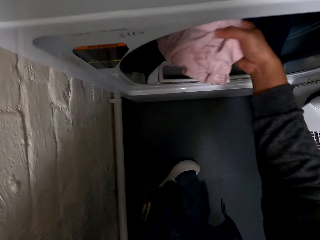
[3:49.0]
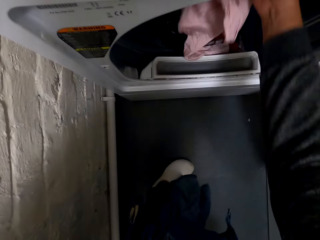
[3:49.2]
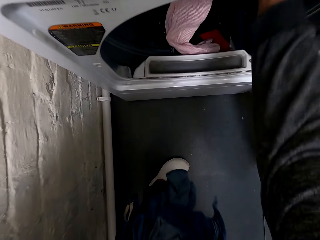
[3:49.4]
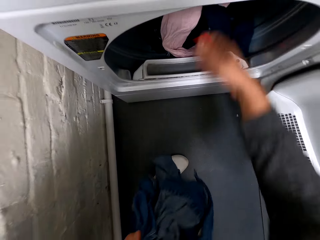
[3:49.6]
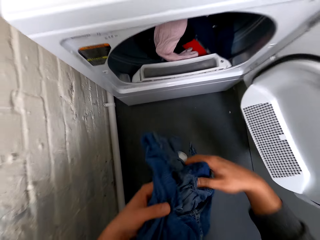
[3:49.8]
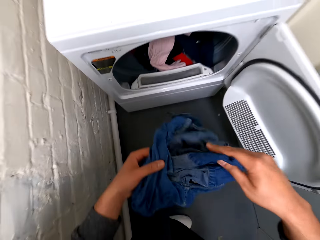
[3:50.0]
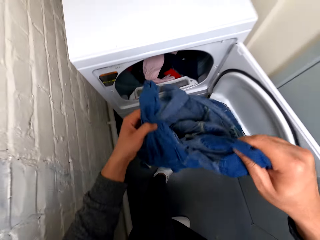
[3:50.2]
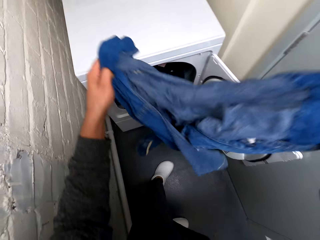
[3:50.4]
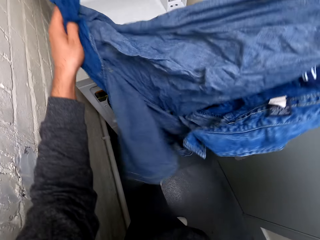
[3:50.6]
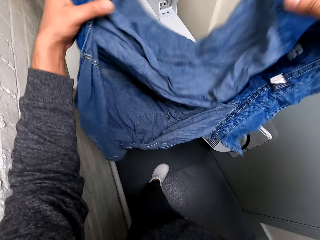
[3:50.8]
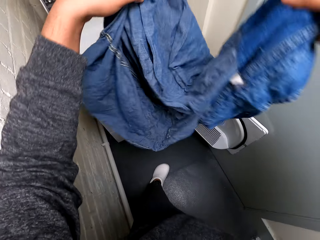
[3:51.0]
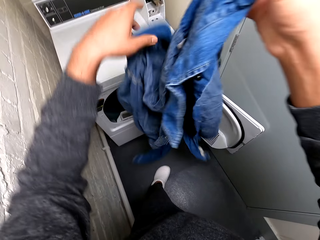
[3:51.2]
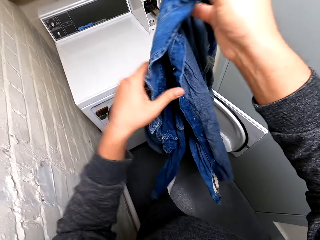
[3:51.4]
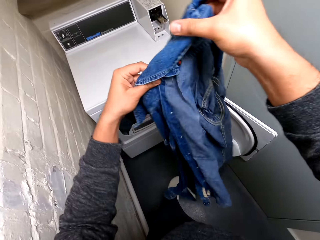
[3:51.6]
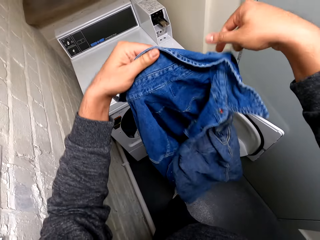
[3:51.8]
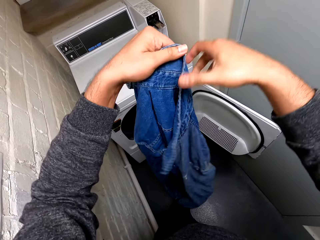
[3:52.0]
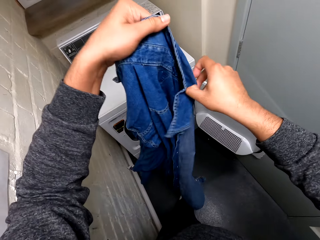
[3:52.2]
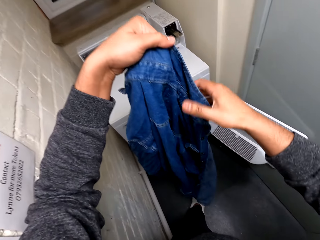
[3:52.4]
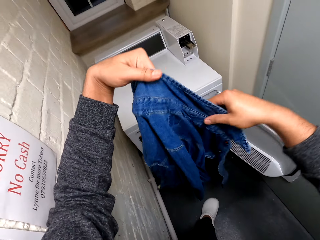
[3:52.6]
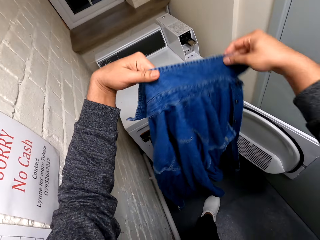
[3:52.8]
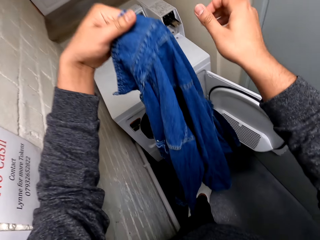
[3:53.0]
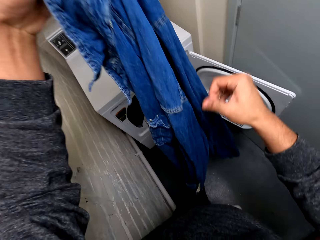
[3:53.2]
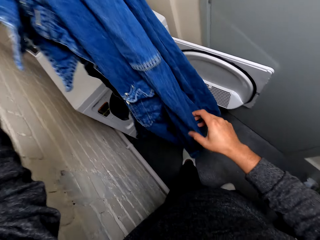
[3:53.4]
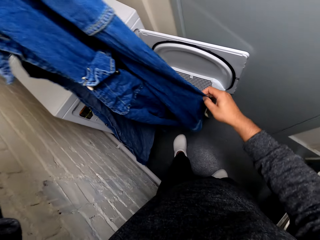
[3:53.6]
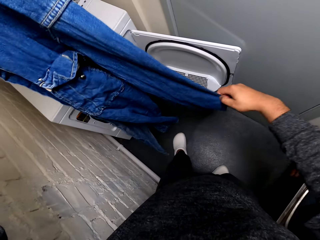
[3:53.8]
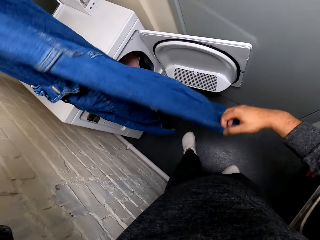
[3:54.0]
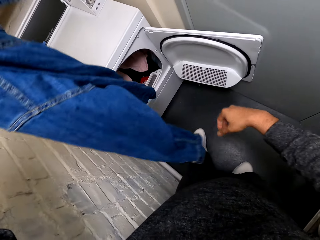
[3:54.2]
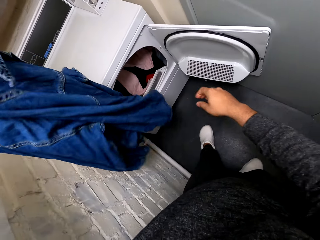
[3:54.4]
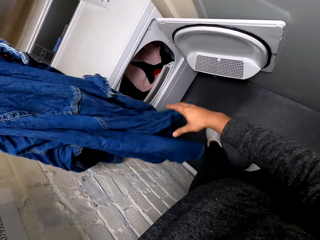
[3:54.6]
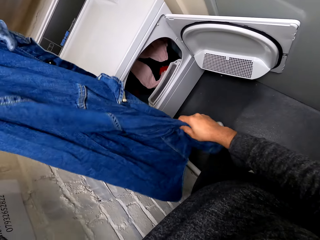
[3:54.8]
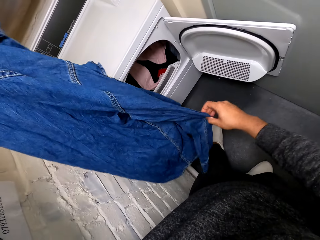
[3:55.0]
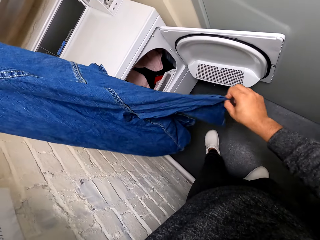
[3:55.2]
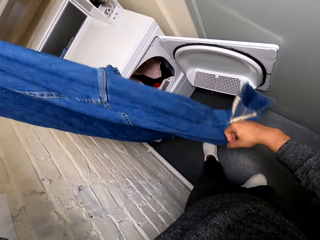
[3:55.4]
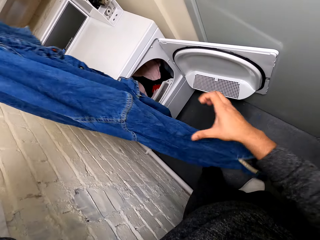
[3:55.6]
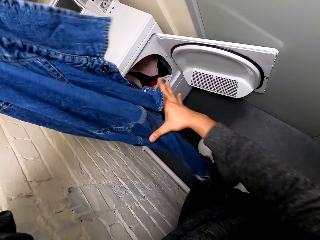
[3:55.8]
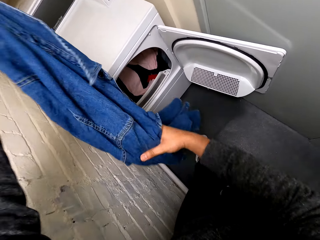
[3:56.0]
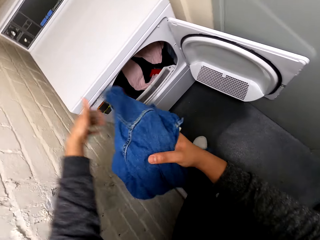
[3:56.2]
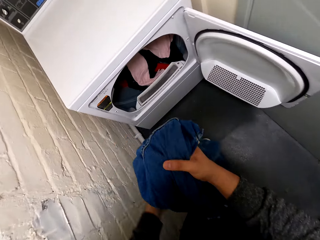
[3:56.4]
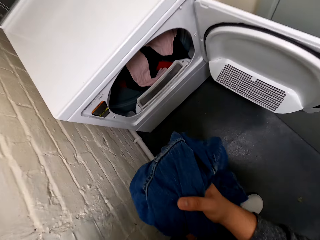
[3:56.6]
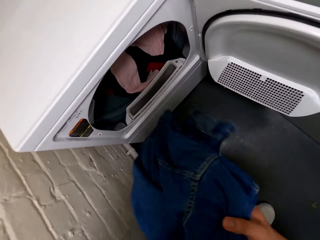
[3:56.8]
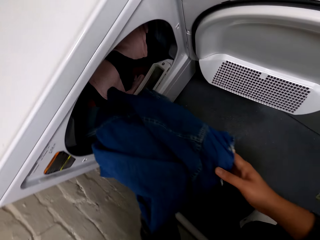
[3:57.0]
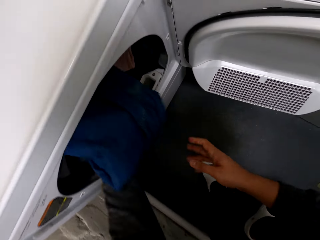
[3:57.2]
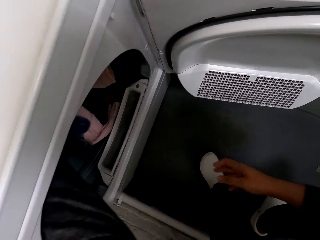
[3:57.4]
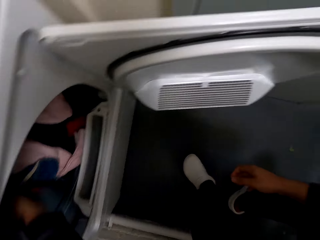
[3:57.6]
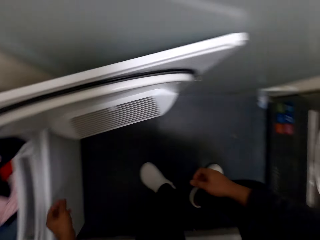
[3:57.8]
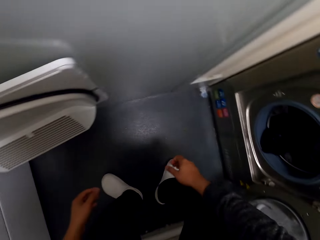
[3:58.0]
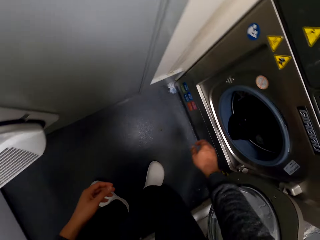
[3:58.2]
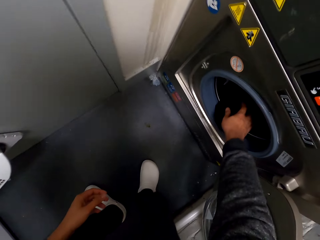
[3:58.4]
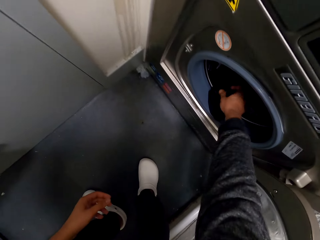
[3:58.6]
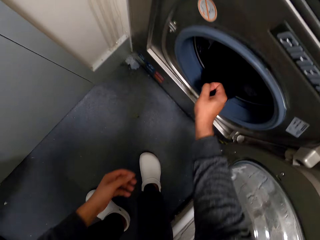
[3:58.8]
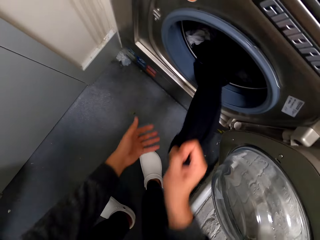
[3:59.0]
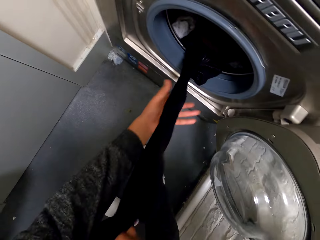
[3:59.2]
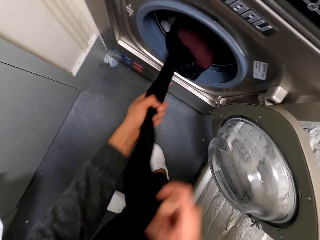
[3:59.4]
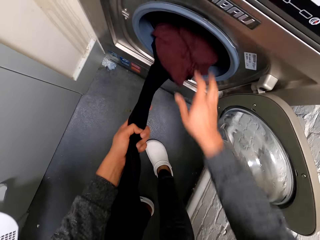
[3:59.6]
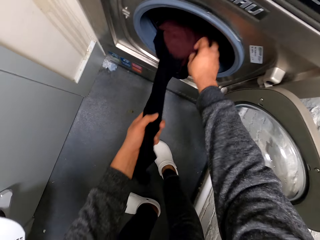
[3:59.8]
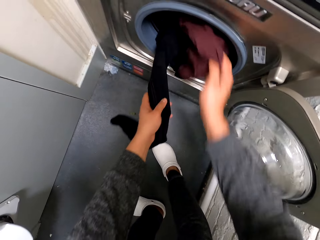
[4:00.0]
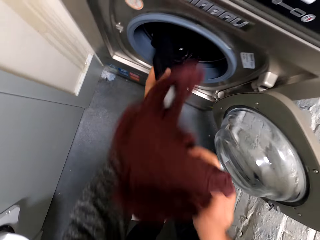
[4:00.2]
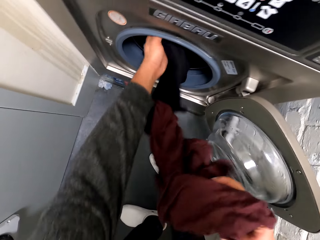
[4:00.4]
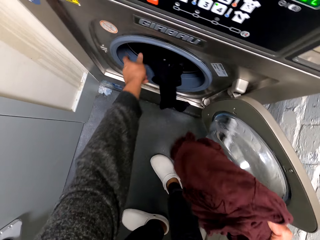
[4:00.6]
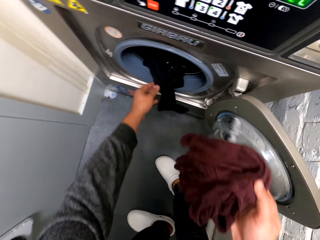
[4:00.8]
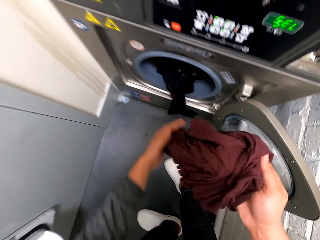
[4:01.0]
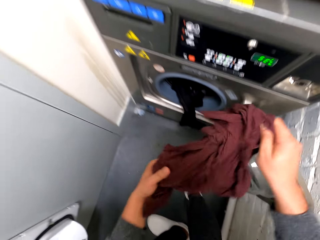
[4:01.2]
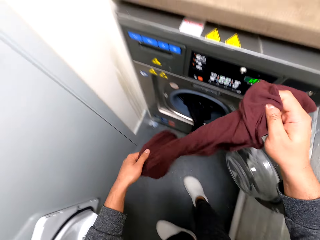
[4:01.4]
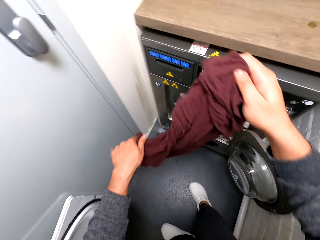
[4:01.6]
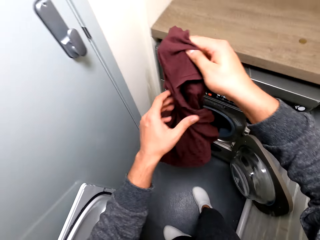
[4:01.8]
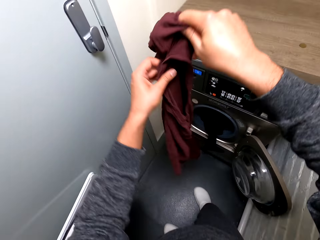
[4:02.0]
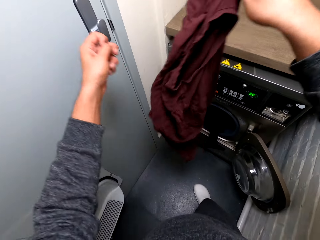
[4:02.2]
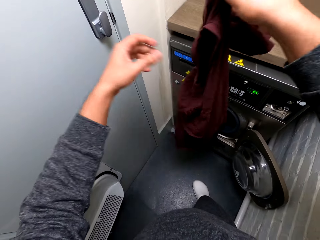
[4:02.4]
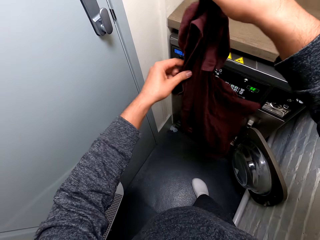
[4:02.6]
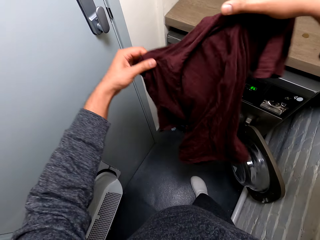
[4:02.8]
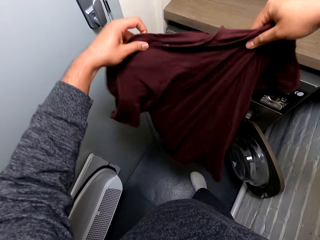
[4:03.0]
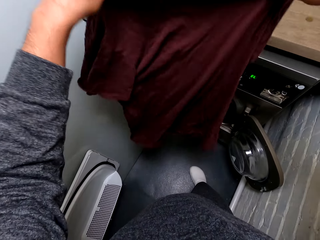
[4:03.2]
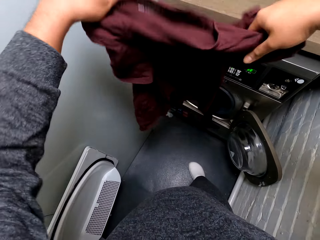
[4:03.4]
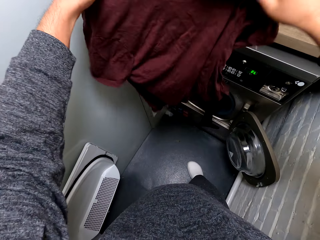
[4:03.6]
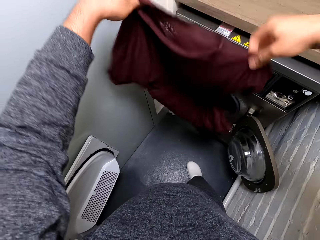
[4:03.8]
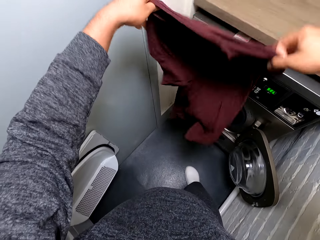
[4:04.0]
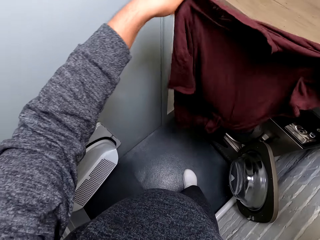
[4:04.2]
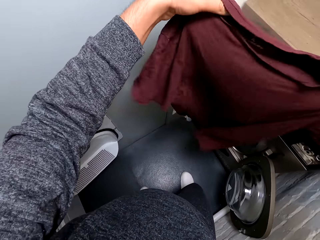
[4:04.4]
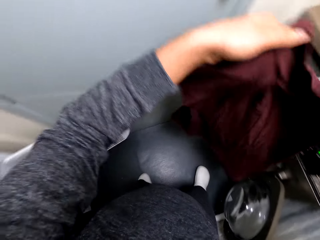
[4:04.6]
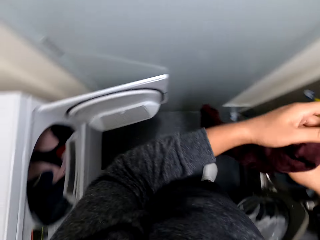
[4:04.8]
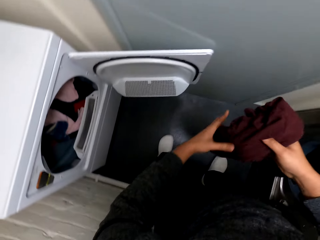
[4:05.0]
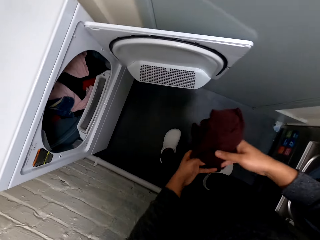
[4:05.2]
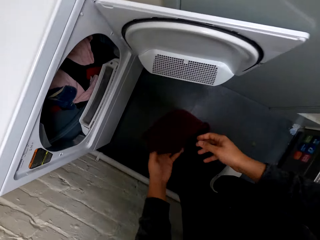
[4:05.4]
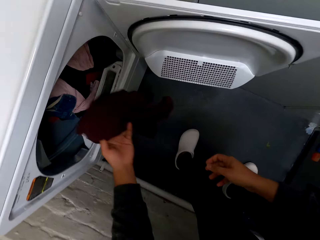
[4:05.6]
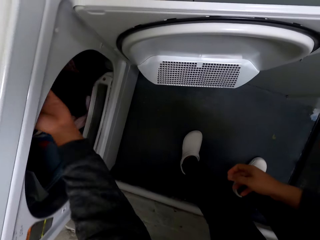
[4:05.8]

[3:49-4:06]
The camera wearer puts the shirt in the other machine. They hold the shirt. They put the shirt in the other machine. They remove the t-shirt from the machine. They hold the t-shirt.

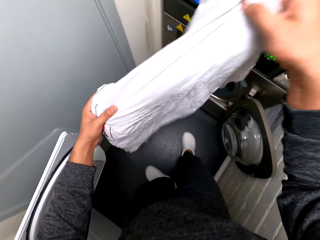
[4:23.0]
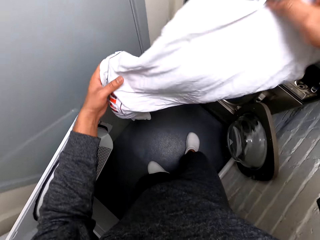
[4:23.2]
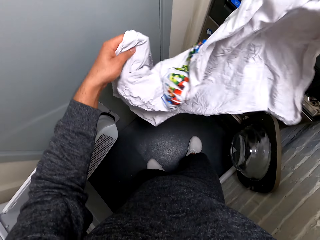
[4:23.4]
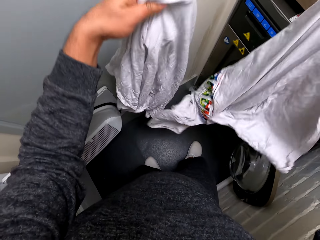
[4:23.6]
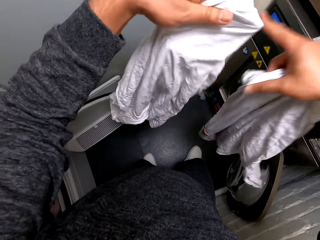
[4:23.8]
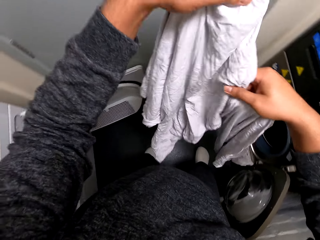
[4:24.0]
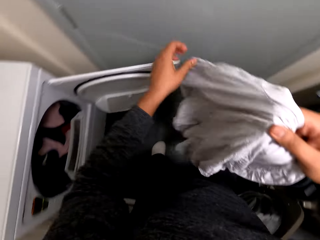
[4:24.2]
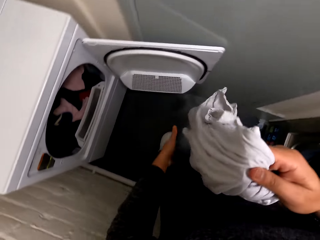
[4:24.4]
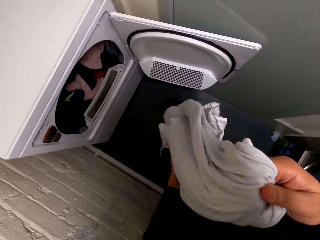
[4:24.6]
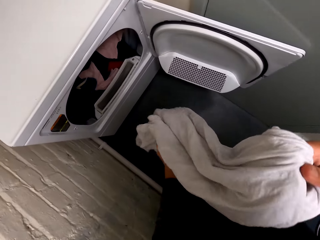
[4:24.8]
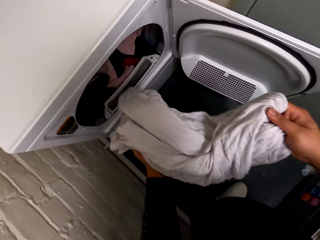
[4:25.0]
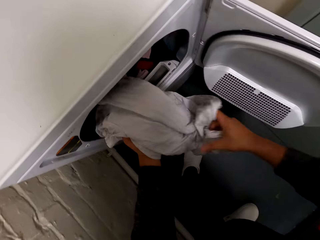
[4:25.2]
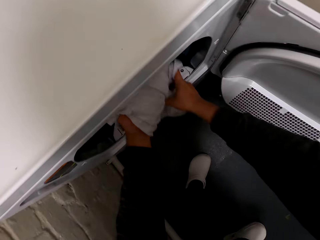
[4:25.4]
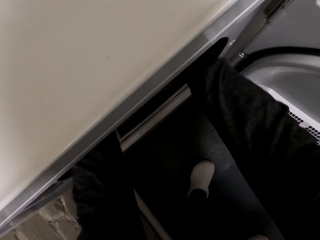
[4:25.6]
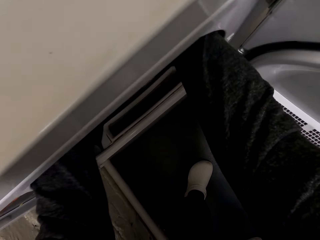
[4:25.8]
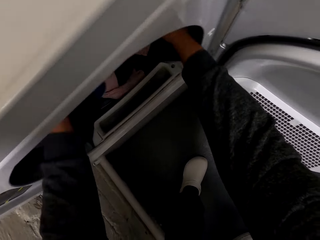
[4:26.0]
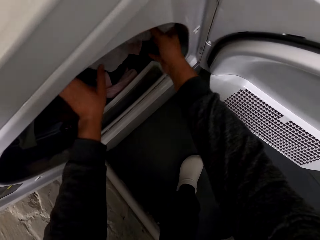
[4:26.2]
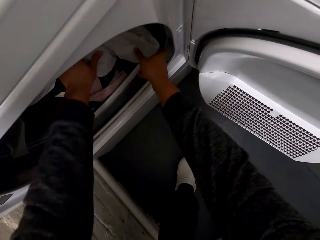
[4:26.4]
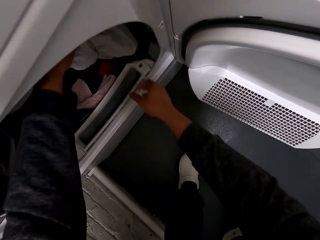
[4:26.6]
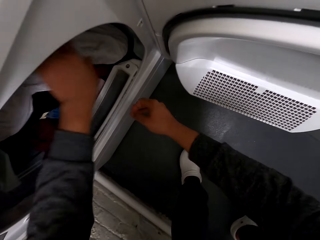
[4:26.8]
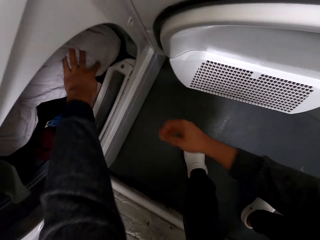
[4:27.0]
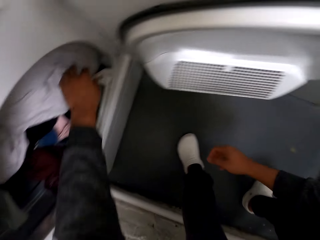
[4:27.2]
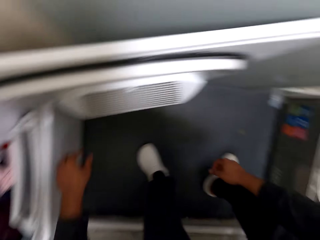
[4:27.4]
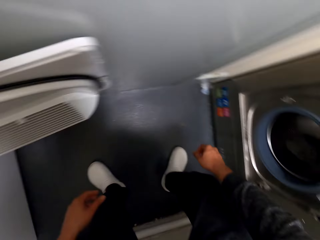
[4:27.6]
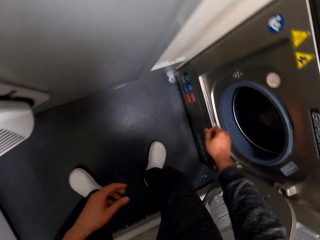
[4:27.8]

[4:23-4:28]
The camera wearer holds the t-shirts. They put the t-shirts in the other machine.
